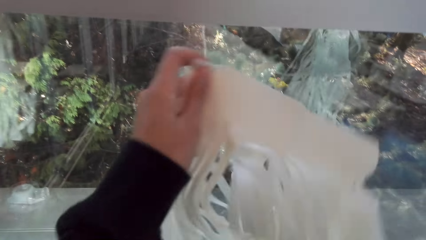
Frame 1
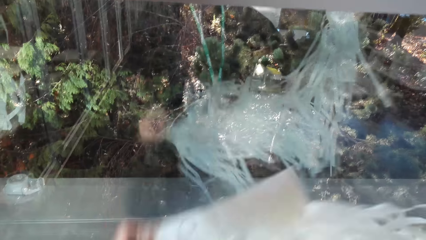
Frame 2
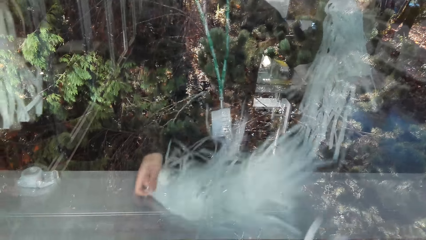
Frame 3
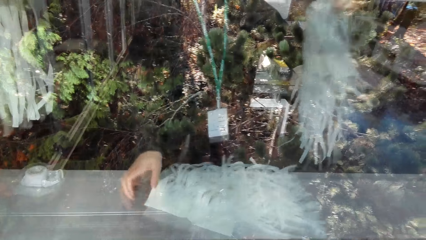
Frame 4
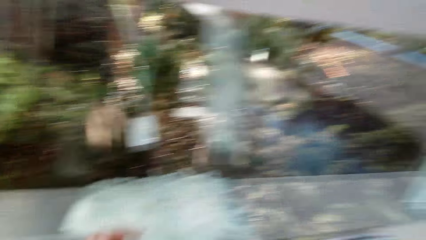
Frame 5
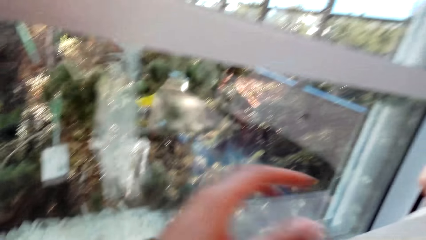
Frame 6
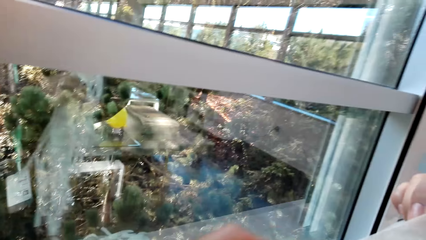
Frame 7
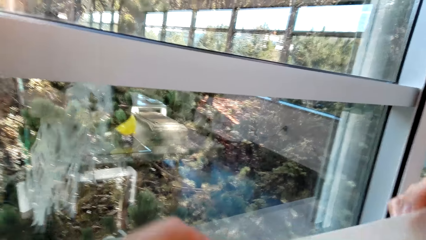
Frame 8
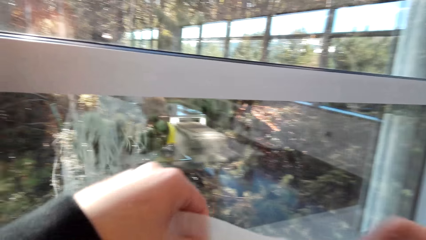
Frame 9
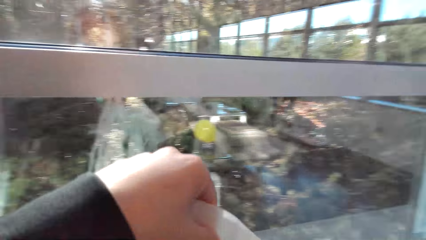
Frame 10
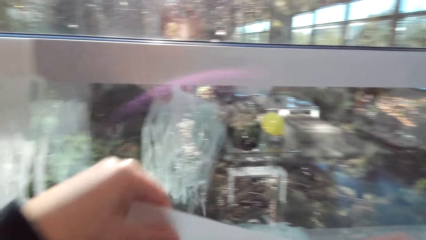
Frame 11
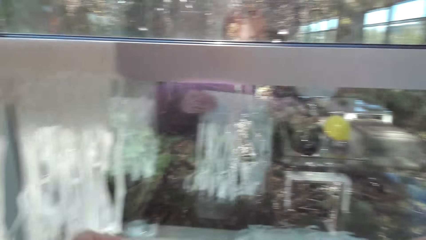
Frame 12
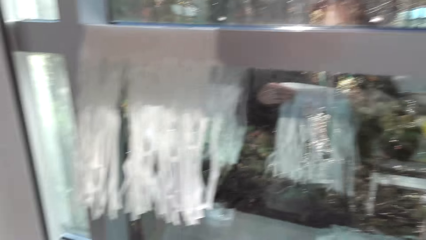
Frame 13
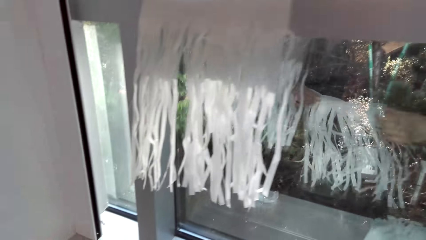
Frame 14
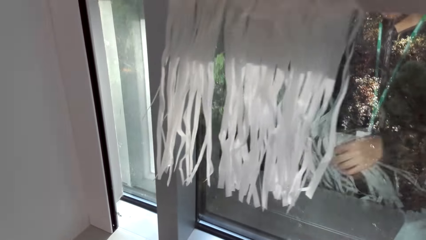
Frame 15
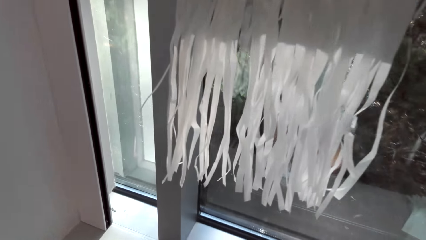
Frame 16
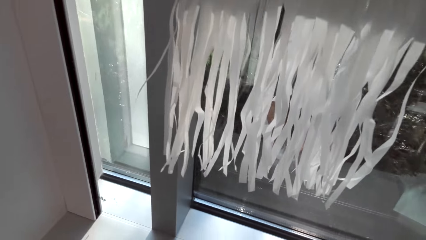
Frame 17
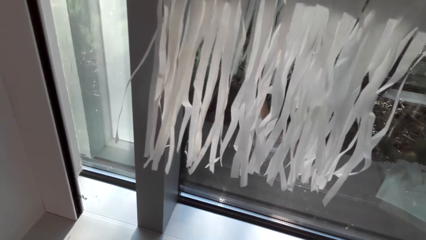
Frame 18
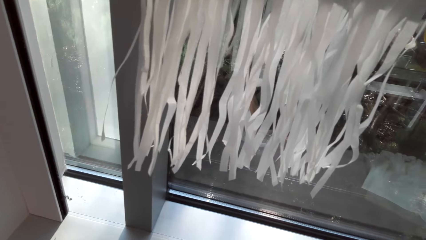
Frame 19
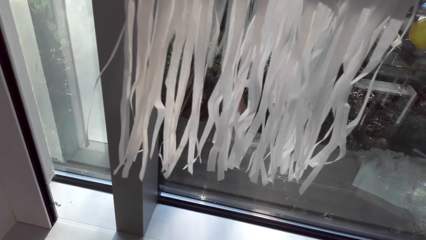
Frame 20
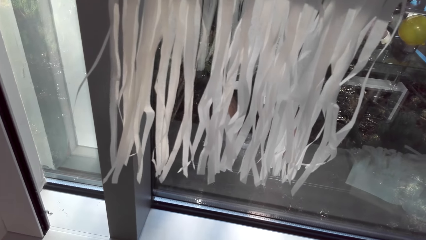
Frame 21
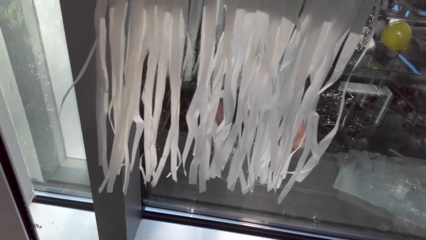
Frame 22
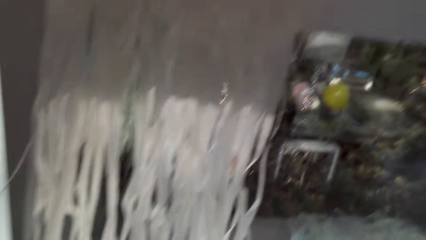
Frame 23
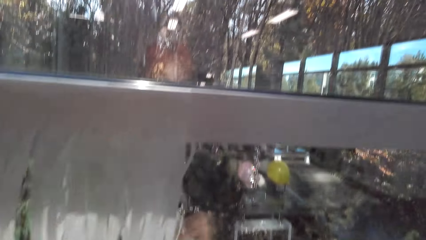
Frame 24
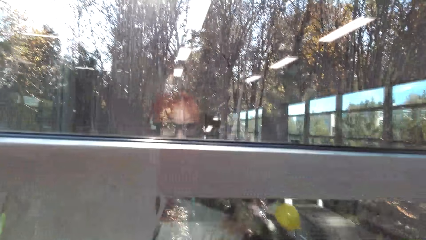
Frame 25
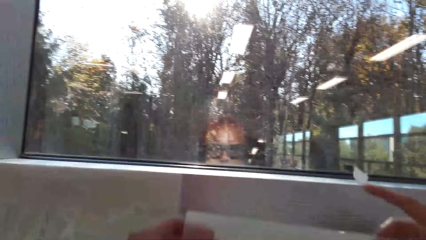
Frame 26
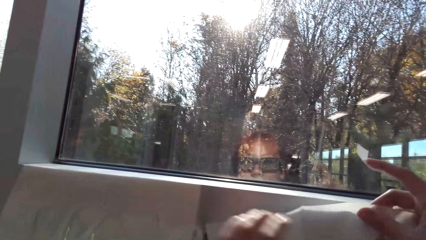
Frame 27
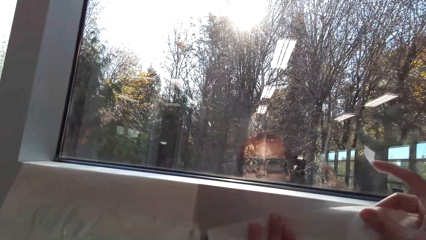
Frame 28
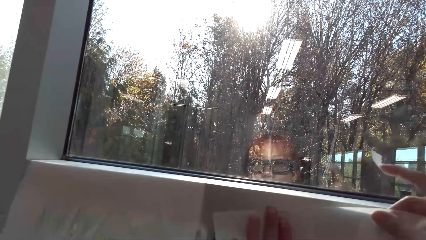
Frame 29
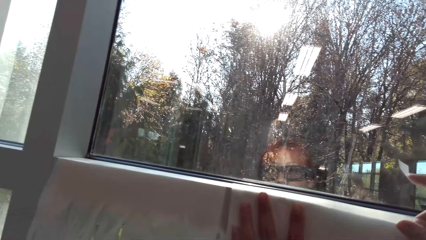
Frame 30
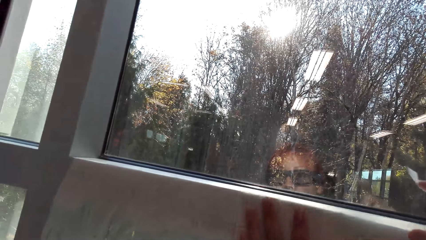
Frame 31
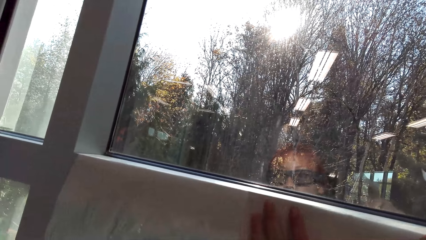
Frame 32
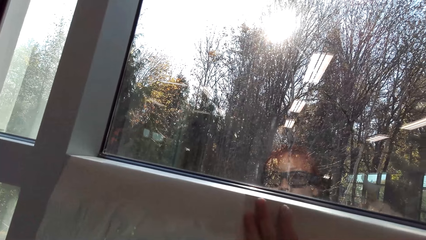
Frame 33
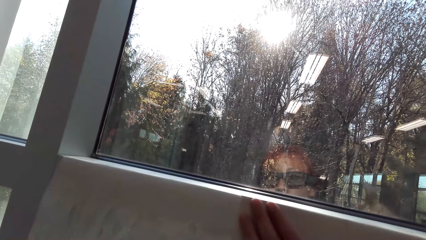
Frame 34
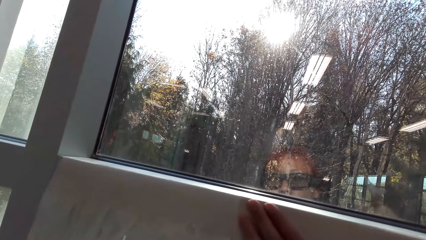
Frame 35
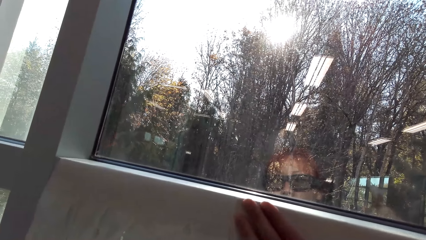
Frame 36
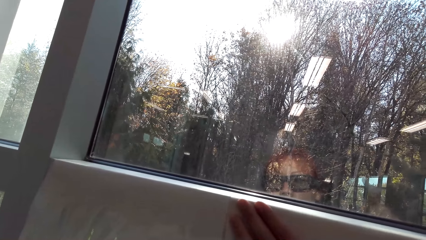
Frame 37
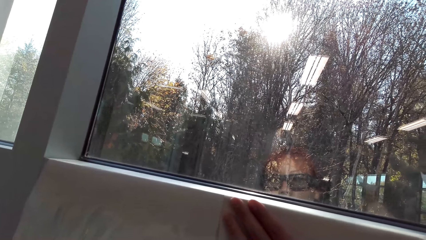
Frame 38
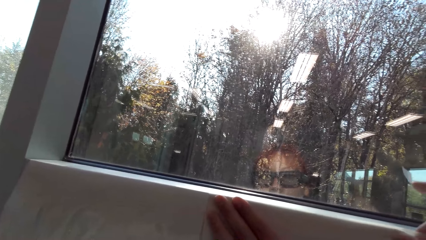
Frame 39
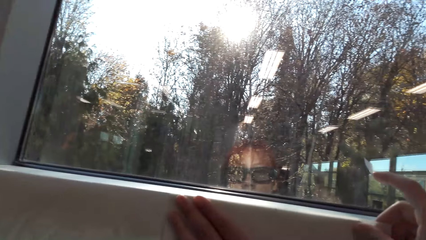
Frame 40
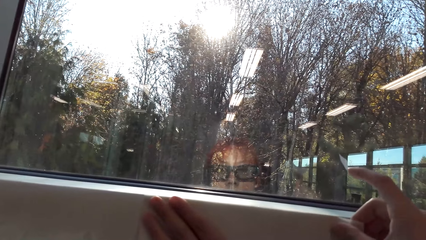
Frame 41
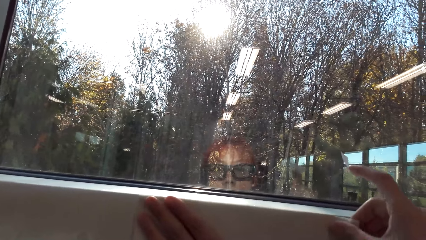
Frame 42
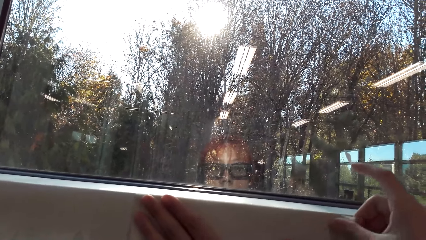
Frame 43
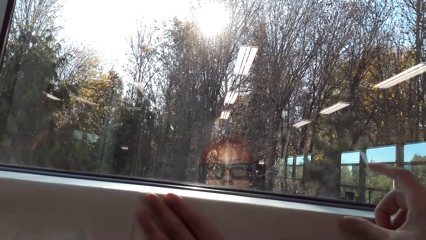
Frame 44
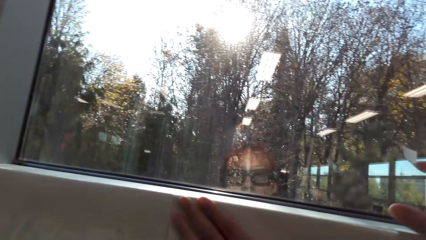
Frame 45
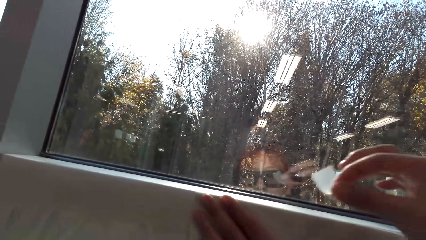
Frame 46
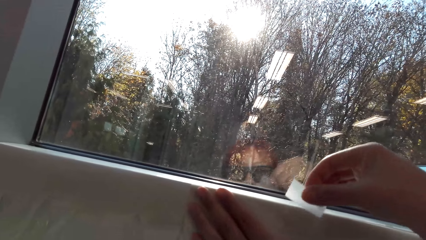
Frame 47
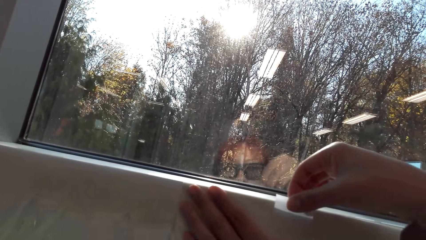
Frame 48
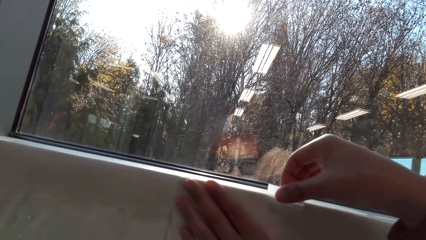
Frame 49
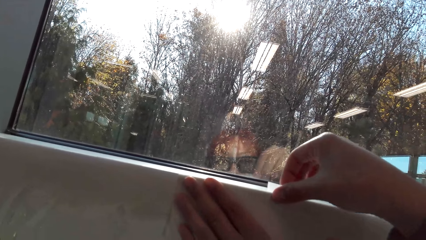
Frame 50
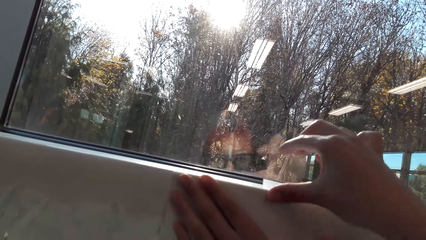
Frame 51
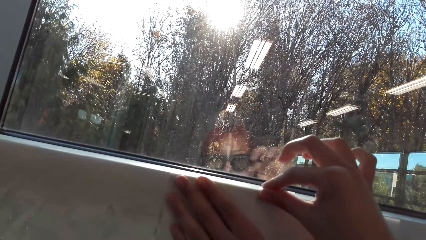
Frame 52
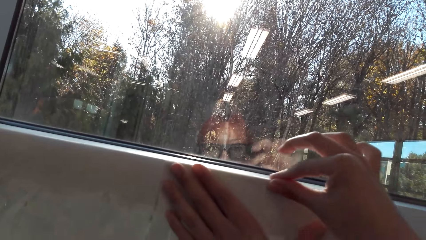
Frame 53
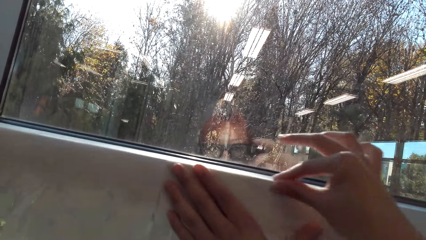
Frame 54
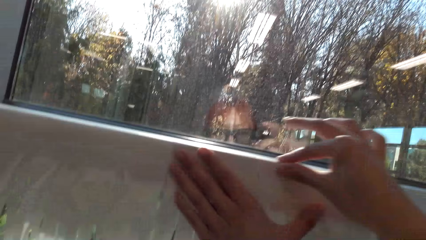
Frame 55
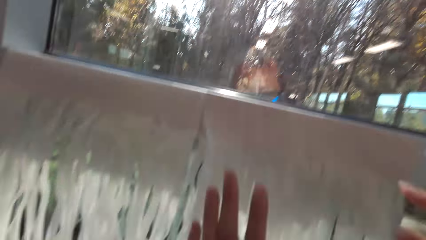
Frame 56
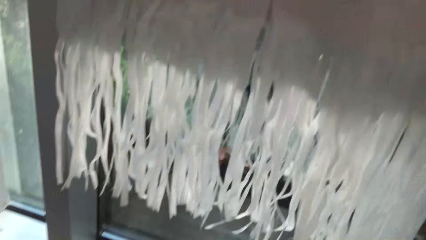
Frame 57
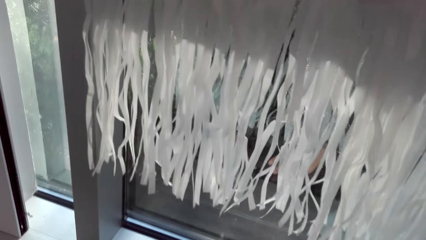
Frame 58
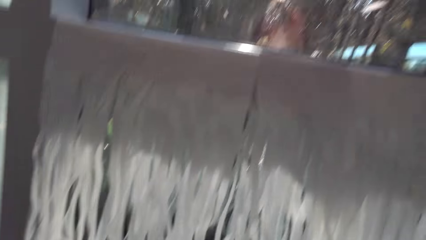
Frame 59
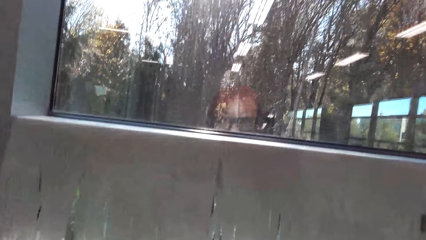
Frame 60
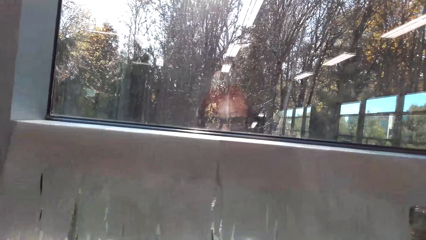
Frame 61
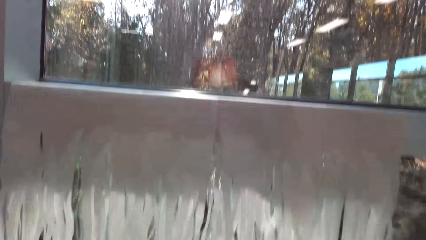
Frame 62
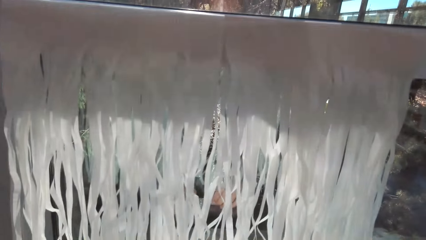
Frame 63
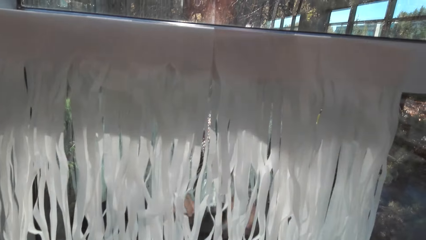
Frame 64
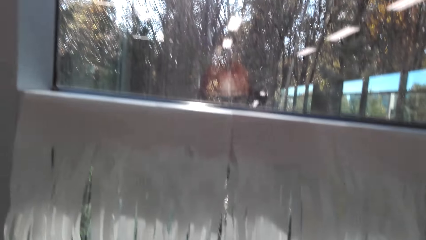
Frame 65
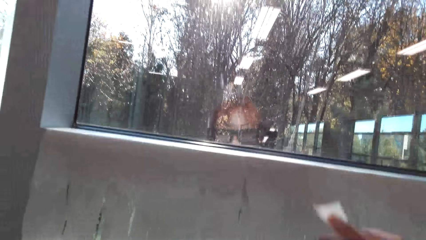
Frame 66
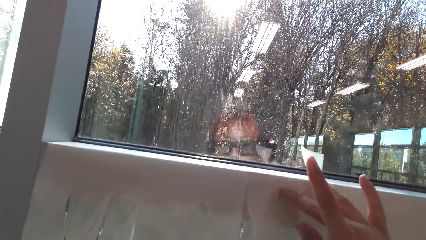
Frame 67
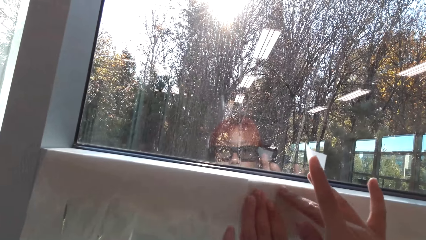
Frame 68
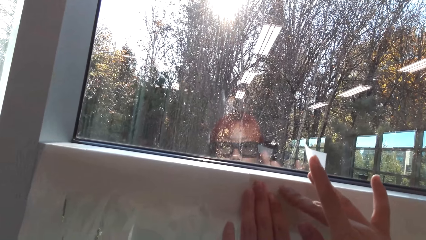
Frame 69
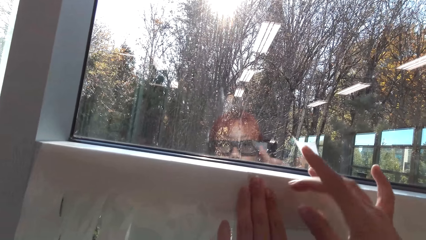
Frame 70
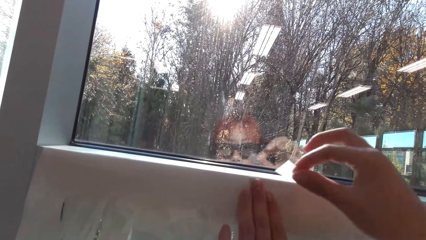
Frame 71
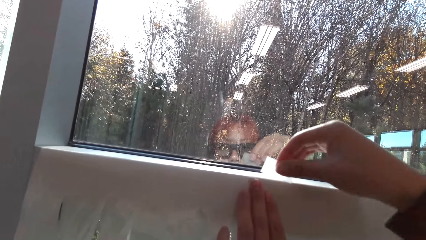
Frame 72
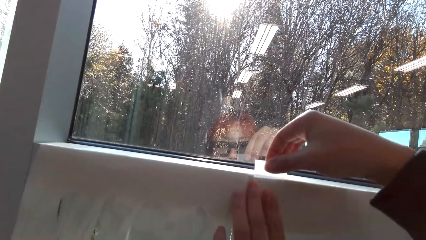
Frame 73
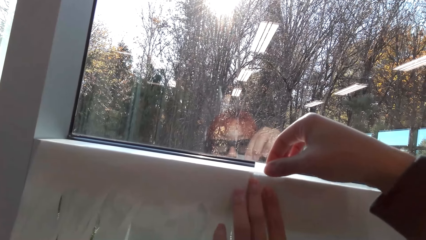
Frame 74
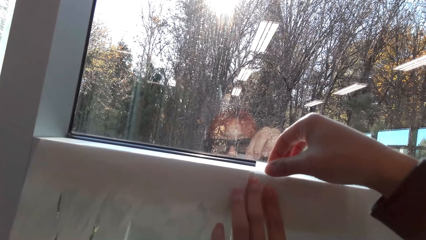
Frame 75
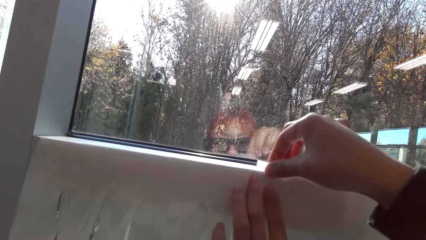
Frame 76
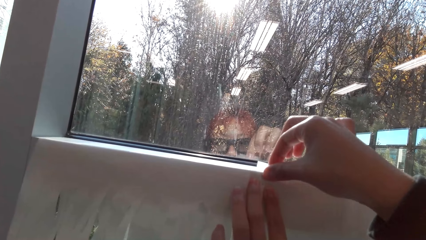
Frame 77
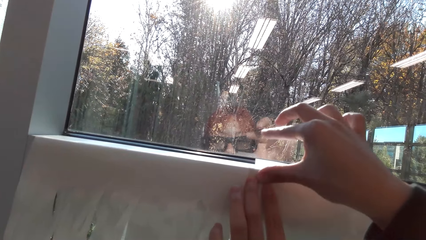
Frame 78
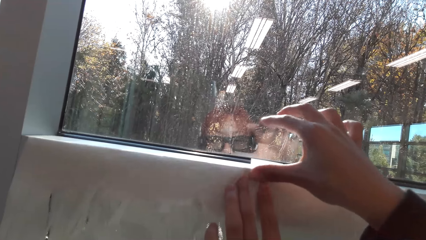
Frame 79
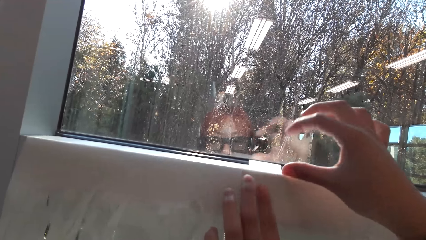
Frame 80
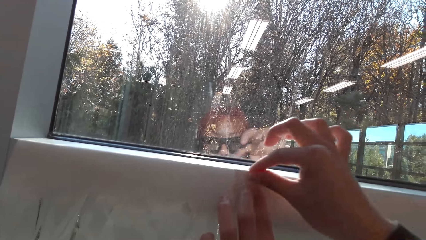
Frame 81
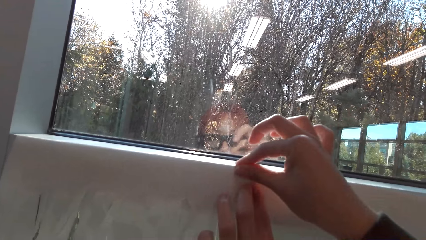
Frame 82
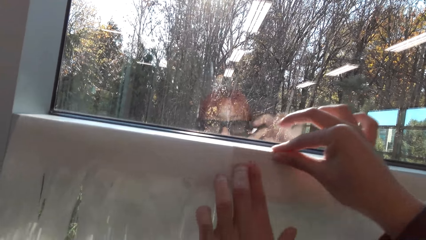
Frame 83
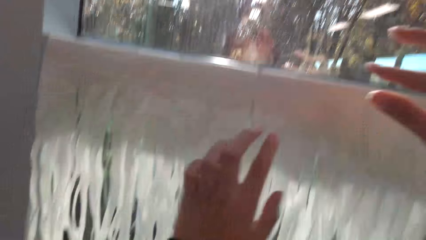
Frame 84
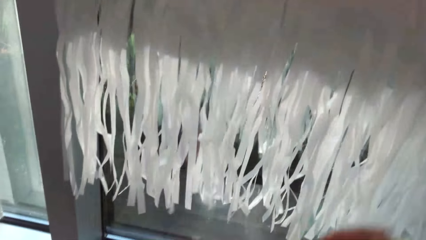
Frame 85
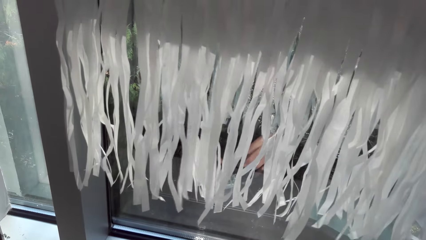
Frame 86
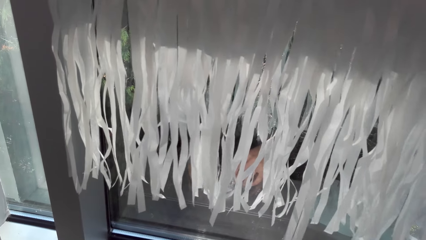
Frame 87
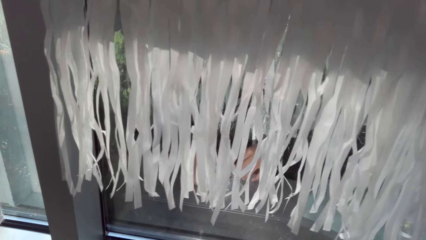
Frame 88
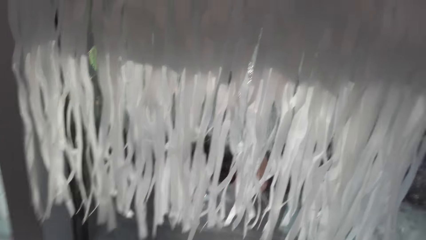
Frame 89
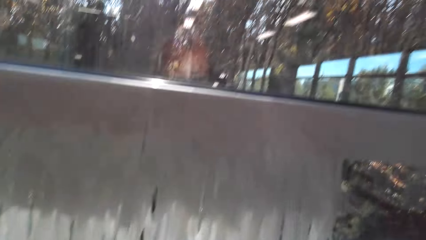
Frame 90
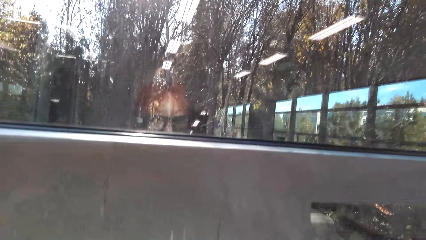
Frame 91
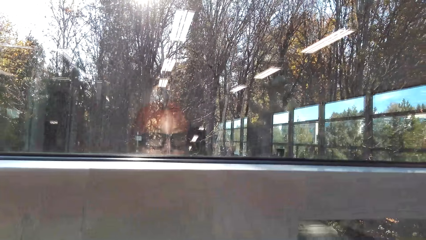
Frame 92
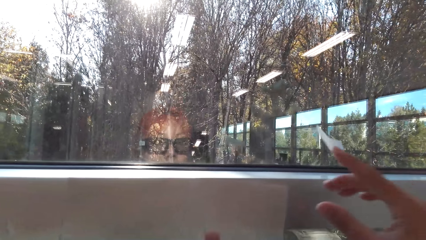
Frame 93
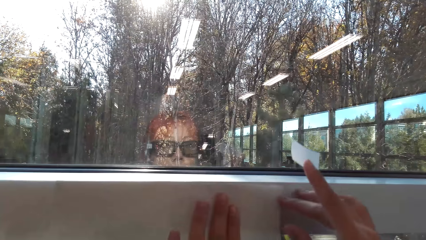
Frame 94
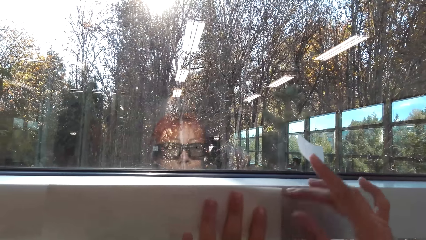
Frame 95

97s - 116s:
The camera wearer places the party banners on the window sill. They hold the party banner with both hands. They unwind the tape and cut the tape. They place the party banner on the wall. They stick the party banner on the wall with the mounting tape. They cut the mounting tape. They adjust the party banner. They stick the party banner on the wall with the mounting tape. They cut the mounting tape. They adjust the party banner.
